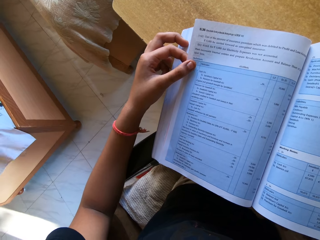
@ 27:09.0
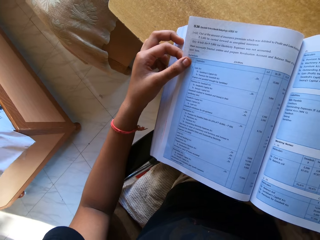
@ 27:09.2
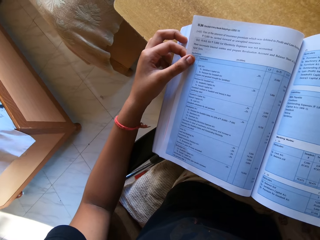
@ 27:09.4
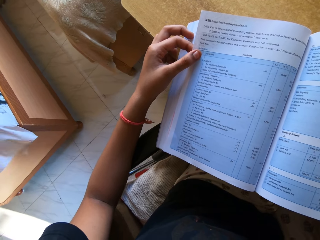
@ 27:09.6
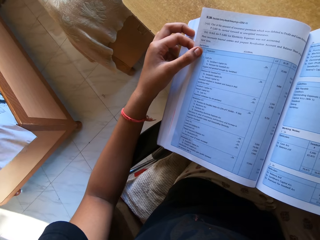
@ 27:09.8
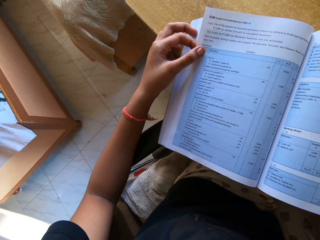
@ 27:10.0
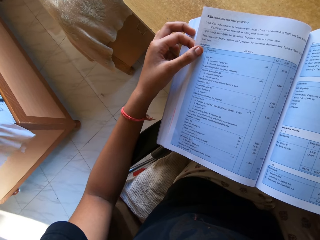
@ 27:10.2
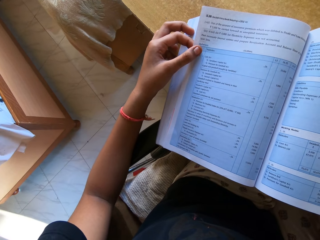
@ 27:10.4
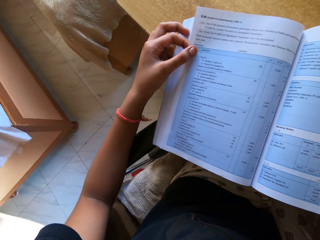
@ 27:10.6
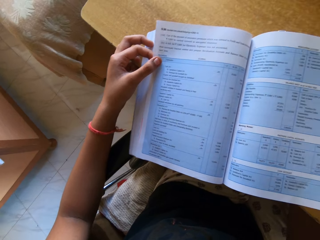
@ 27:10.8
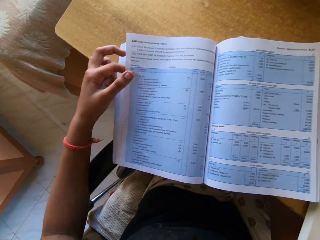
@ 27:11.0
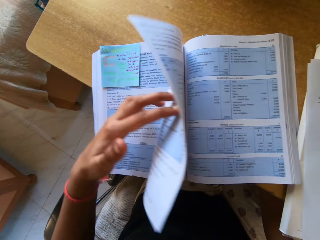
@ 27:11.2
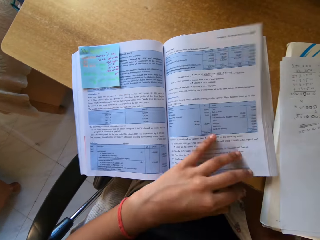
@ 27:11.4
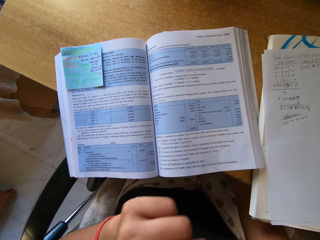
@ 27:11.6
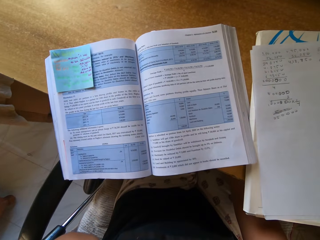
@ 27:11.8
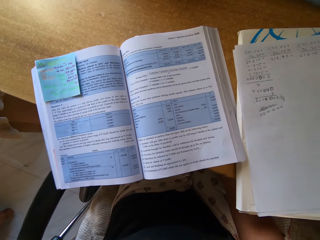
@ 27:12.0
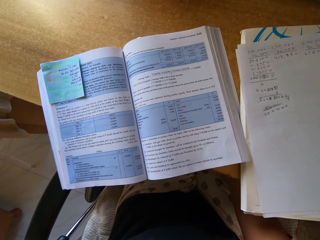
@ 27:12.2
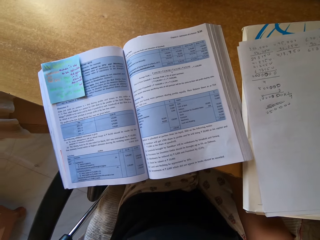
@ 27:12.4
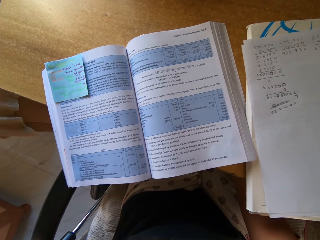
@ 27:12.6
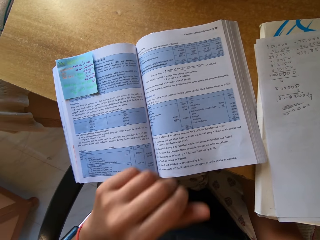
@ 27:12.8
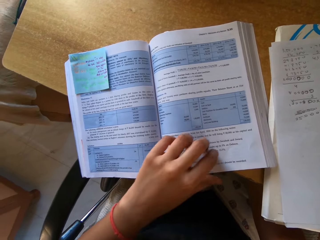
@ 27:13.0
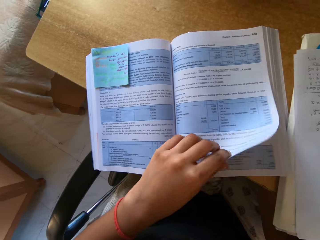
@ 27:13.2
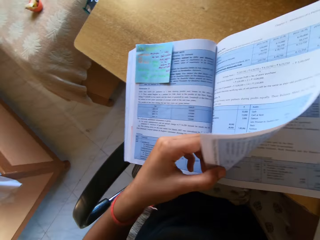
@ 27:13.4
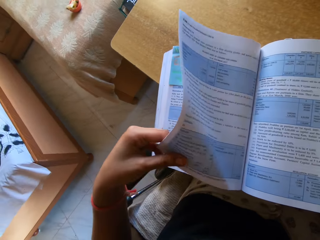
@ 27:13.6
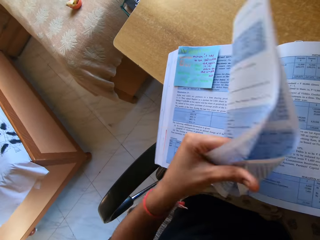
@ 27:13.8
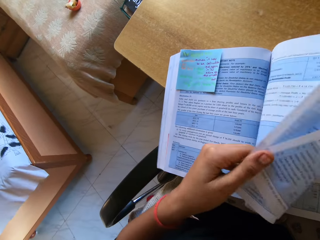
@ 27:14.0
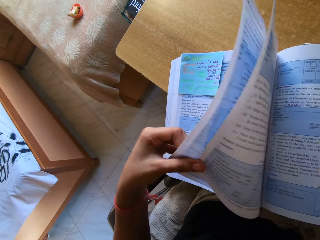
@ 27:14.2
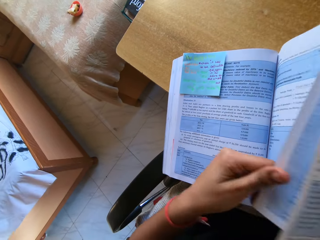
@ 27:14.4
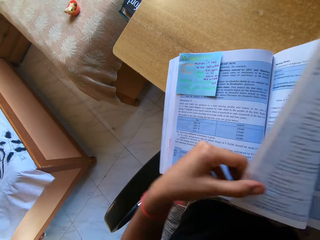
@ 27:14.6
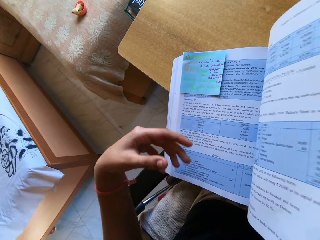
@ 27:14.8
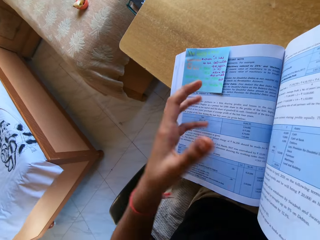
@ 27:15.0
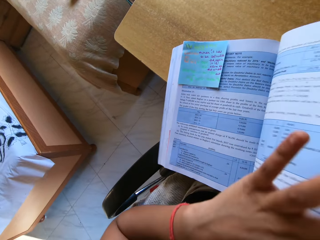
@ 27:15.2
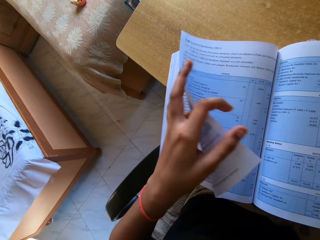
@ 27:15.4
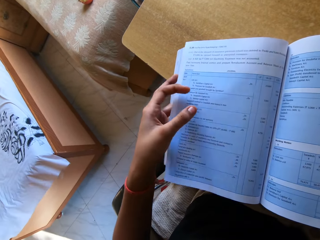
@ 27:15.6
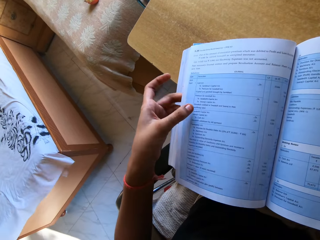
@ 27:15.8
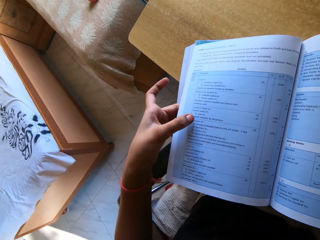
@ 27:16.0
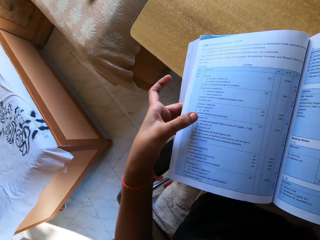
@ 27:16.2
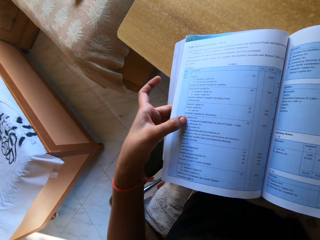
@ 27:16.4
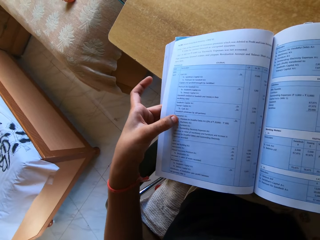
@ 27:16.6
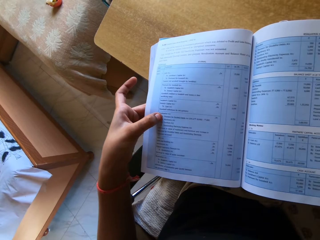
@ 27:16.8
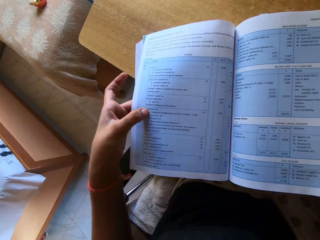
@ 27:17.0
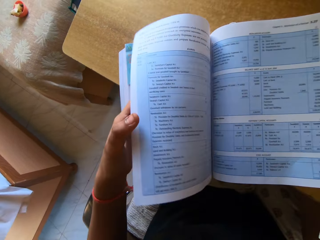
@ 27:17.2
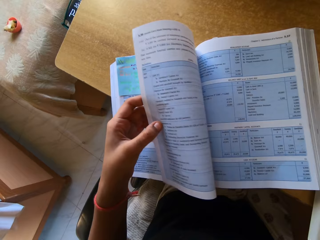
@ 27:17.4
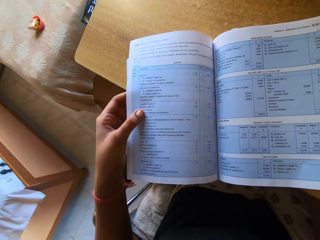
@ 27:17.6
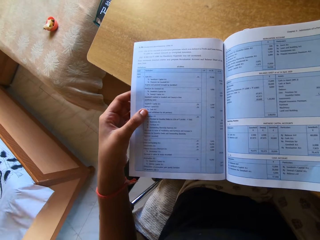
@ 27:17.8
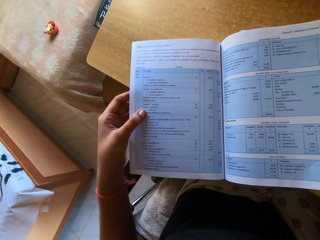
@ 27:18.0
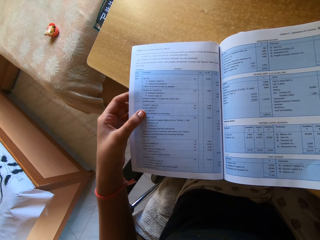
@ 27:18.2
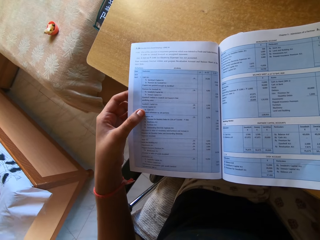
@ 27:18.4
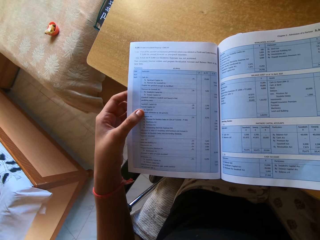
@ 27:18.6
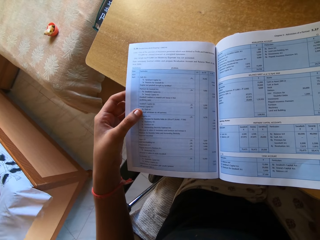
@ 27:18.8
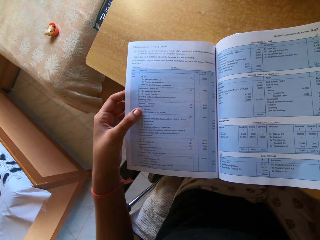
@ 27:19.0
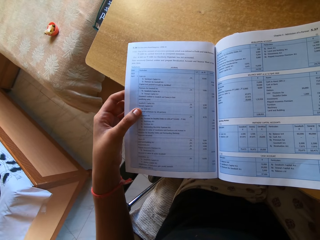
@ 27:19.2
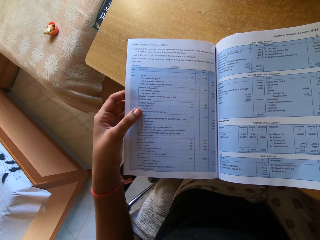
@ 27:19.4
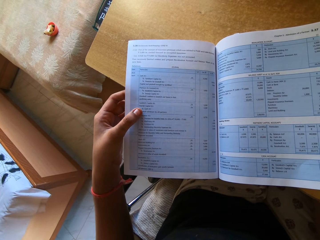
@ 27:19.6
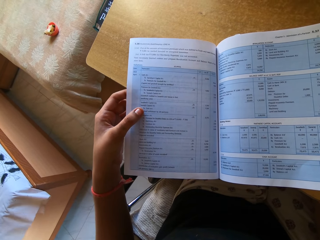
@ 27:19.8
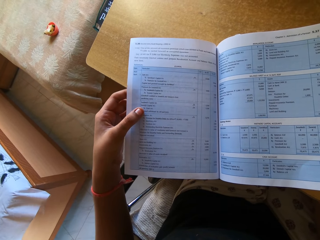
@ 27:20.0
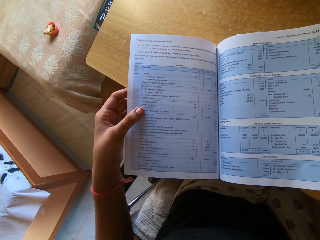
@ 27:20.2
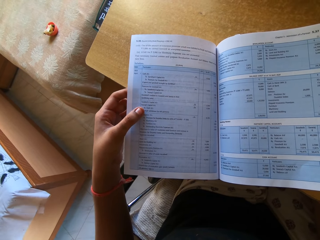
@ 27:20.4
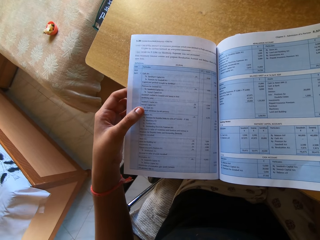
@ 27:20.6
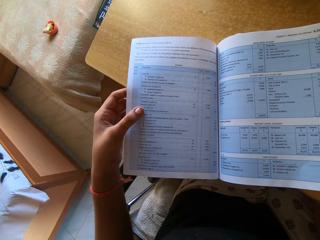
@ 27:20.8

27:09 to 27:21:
The camera wearer flips the pages of the book. They read the book. They turn the page of the book. They read the book.

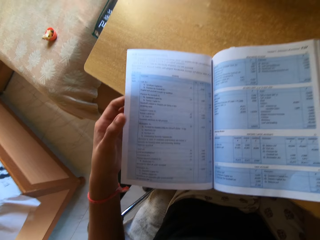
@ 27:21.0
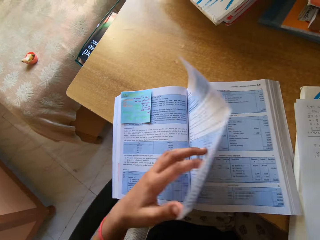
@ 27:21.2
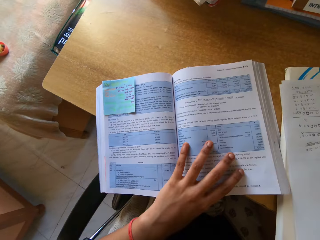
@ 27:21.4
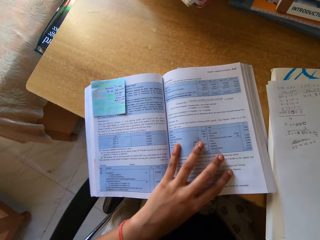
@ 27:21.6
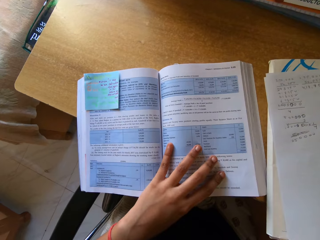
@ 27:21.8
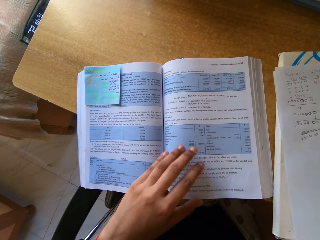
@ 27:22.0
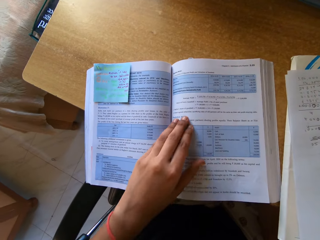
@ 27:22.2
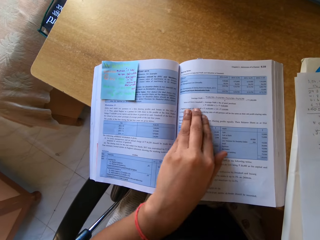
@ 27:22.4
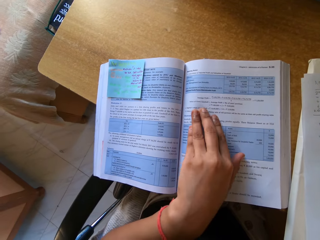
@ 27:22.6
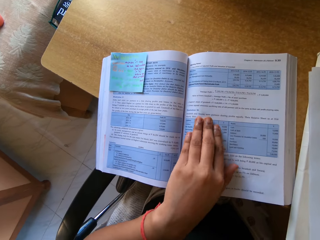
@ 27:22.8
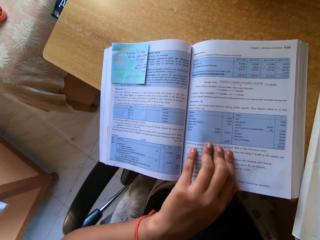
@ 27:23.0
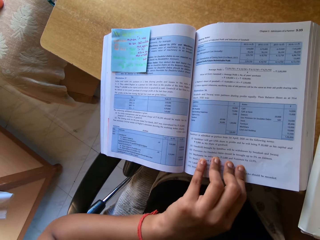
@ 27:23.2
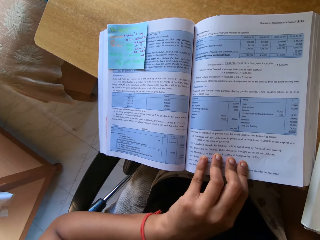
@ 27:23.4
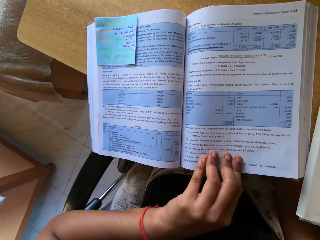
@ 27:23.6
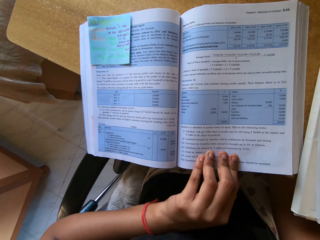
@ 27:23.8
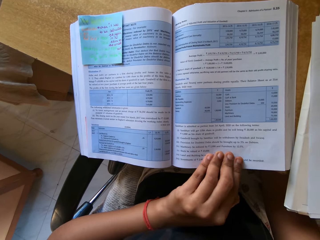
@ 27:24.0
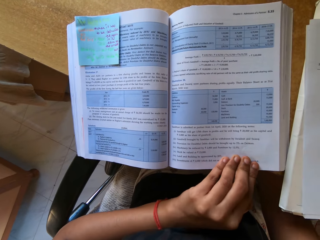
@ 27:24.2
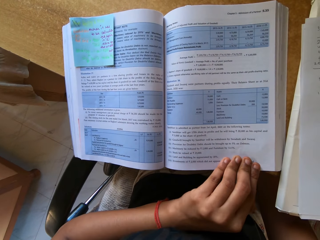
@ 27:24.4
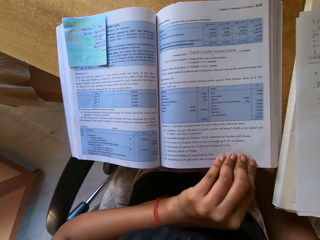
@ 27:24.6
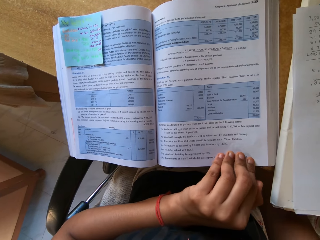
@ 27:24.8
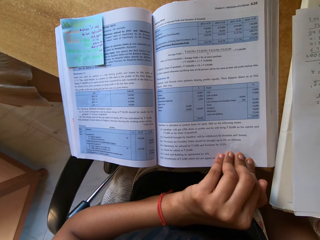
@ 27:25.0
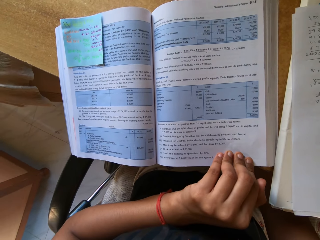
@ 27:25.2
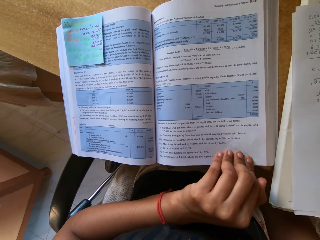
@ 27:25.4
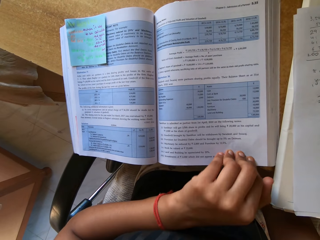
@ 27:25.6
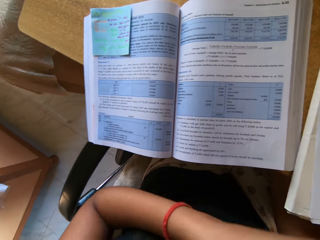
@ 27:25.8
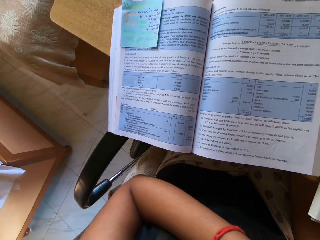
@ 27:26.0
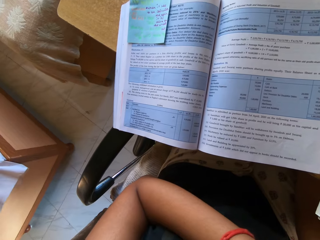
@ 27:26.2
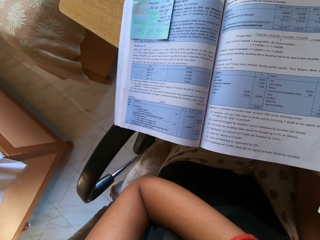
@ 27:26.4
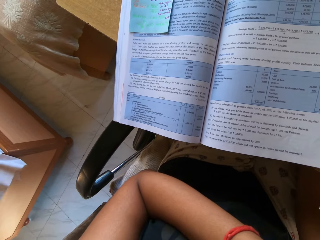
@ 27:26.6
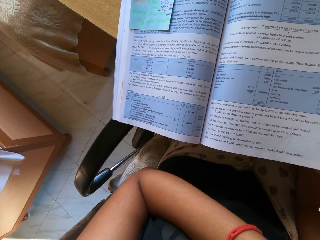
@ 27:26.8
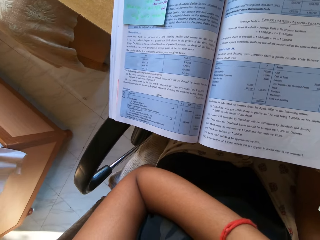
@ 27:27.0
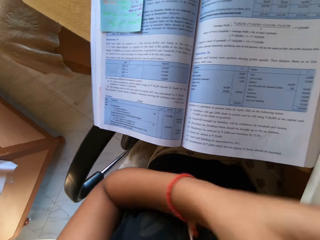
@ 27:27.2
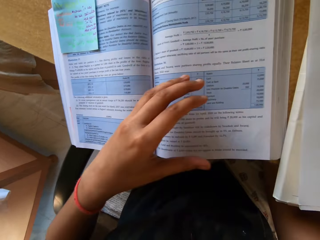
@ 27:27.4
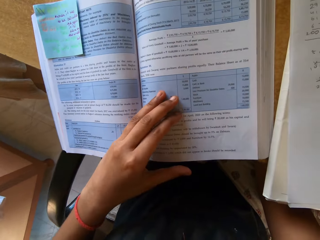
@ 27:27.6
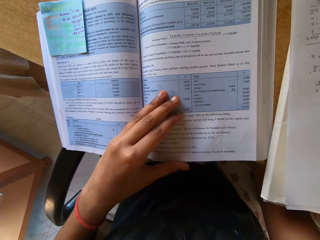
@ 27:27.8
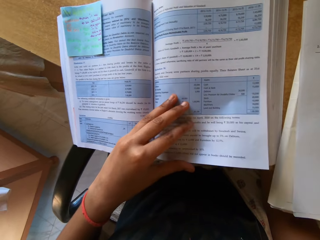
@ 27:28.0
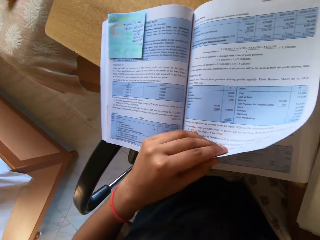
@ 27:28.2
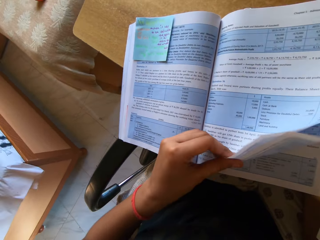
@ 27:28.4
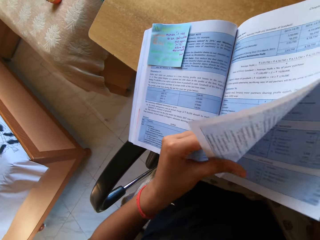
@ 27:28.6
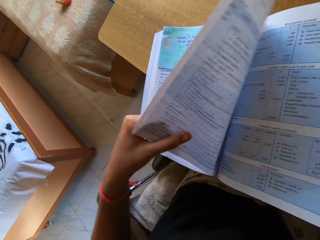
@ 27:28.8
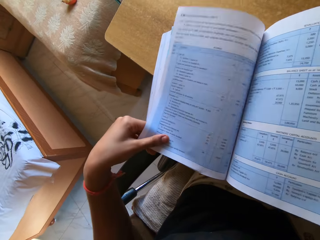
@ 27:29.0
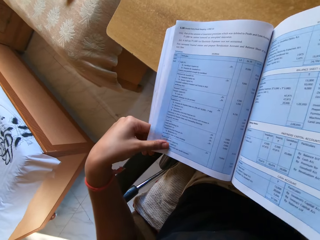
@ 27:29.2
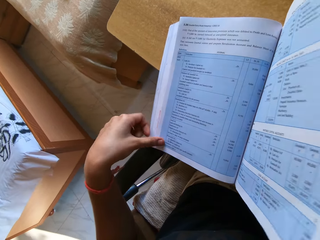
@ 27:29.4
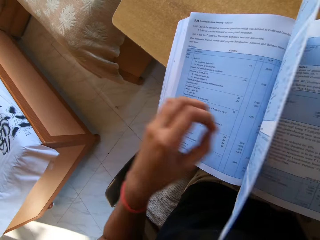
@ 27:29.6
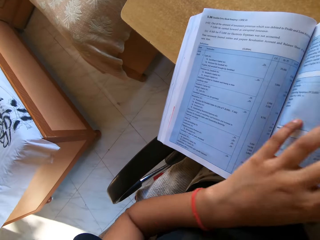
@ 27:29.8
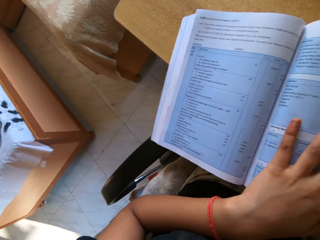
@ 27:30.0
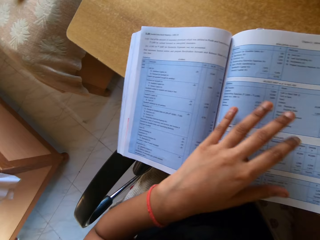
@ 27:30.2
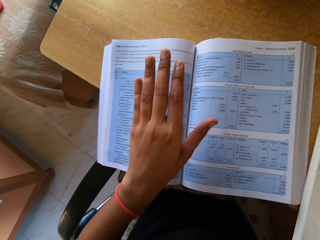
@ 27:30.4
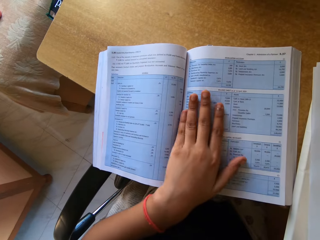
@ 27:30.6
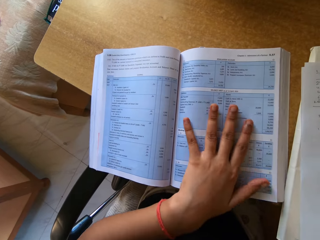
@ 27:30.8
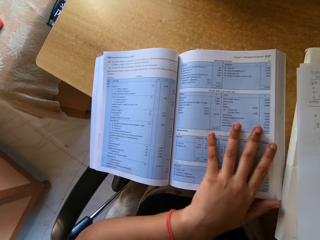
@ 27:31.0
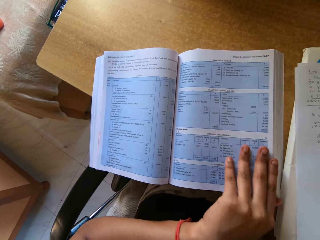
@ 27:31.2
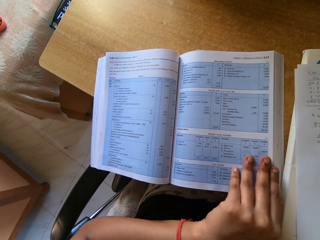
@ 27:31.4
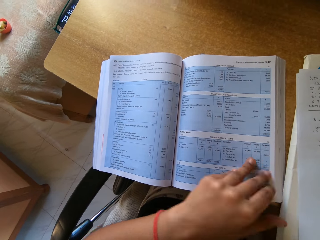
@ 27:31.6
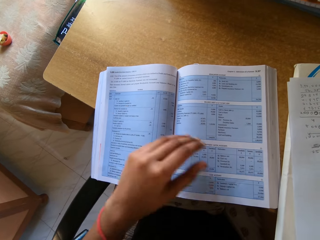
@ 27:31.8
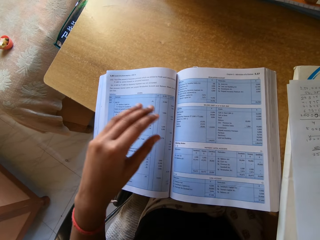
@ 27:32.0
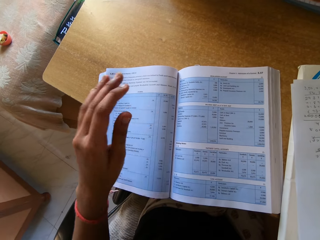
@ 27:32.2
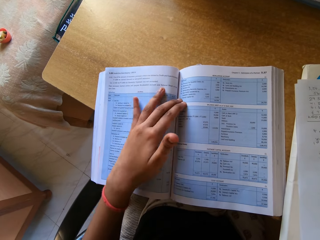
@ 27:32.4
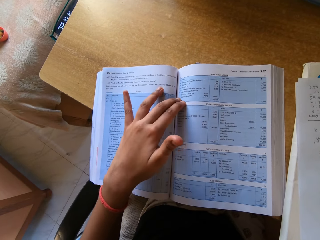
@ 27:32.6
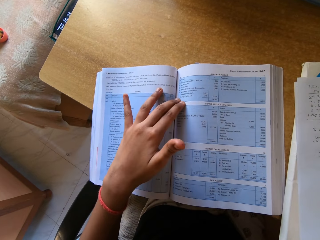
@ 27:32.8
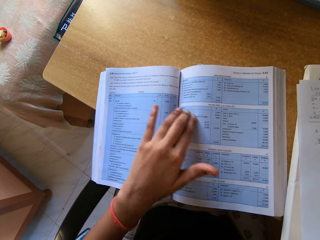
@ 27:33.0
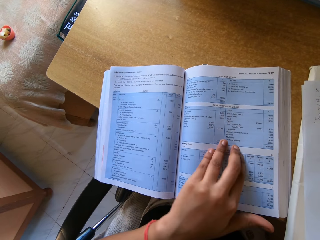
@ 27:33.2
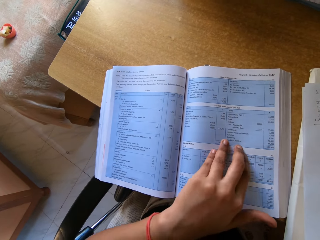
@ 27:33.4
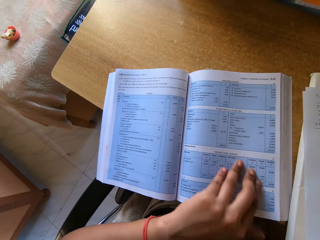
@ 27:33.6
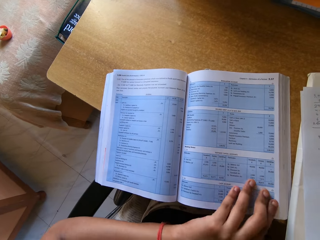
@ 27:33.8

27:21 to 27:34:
The camera wearer turns a page. They read the book. They touch the book and turn the pages. They run a hand on the book. They read the book.
